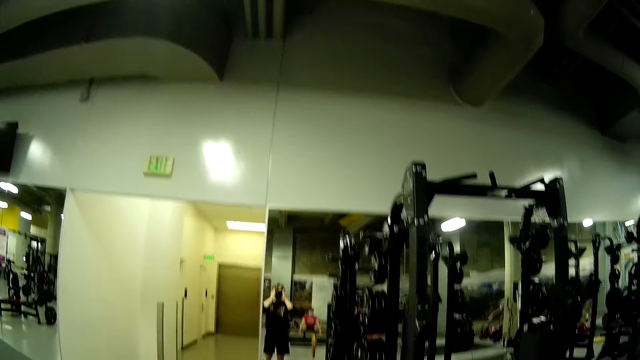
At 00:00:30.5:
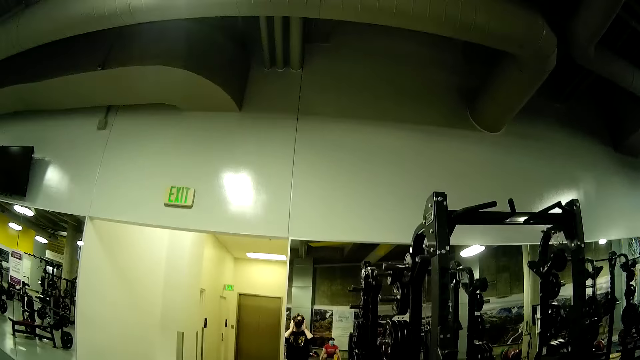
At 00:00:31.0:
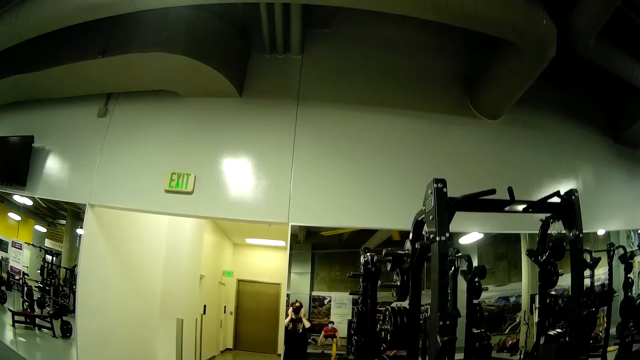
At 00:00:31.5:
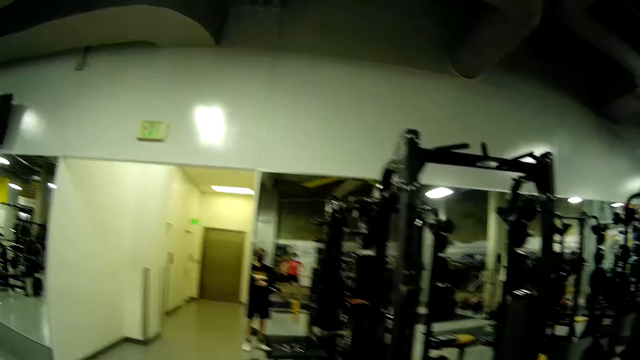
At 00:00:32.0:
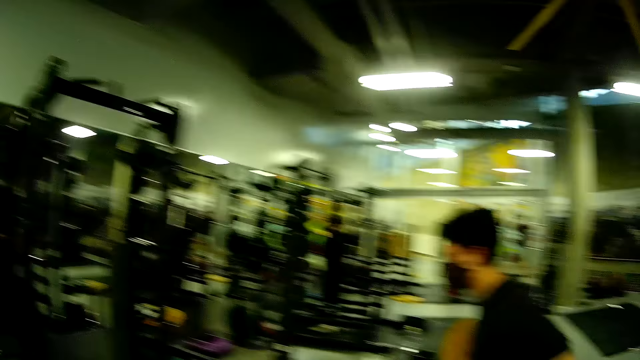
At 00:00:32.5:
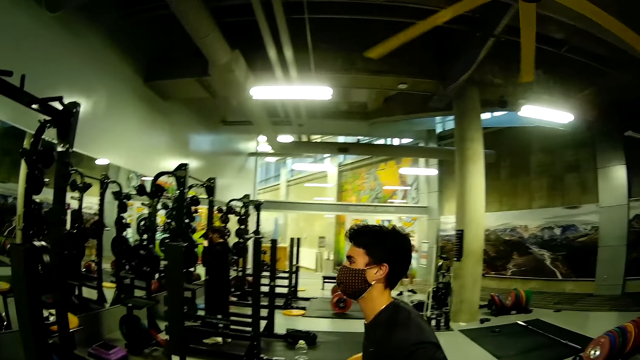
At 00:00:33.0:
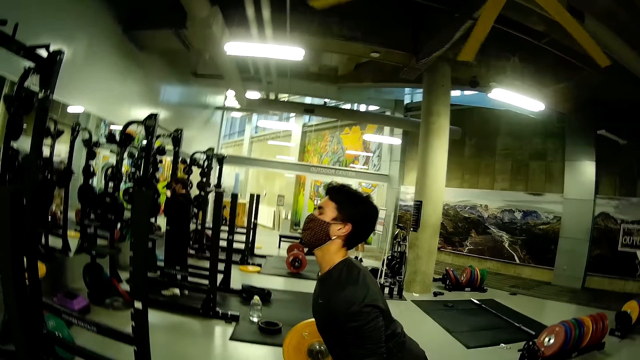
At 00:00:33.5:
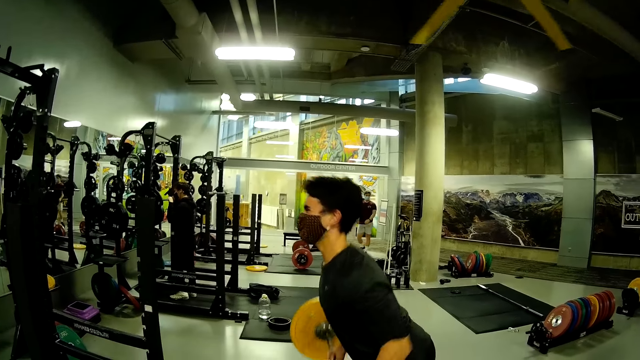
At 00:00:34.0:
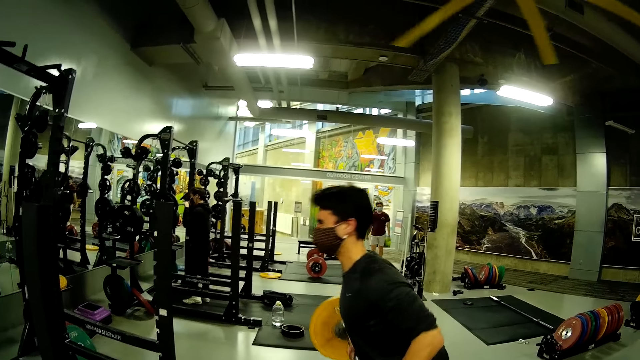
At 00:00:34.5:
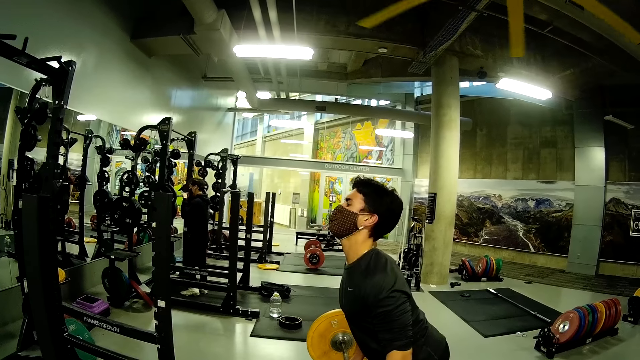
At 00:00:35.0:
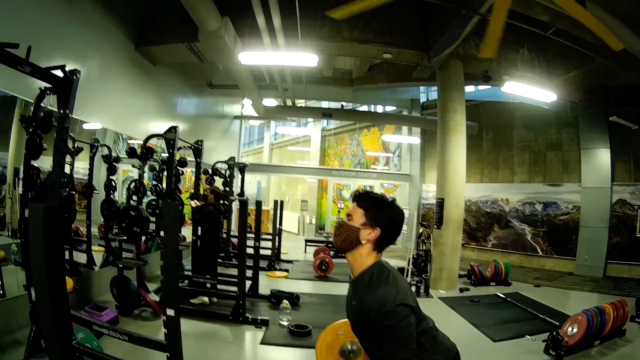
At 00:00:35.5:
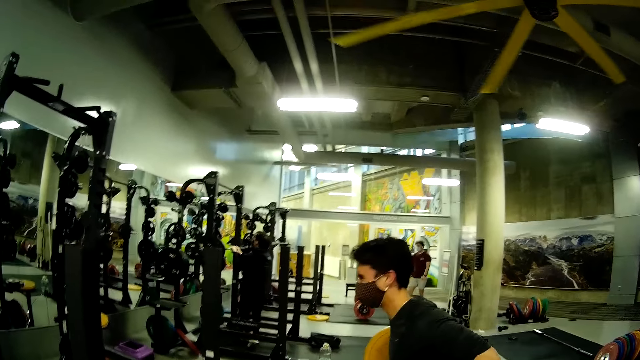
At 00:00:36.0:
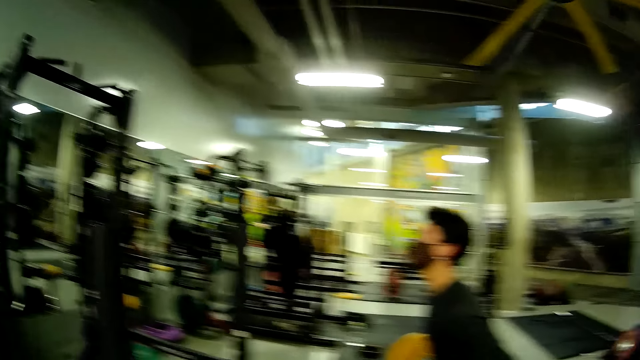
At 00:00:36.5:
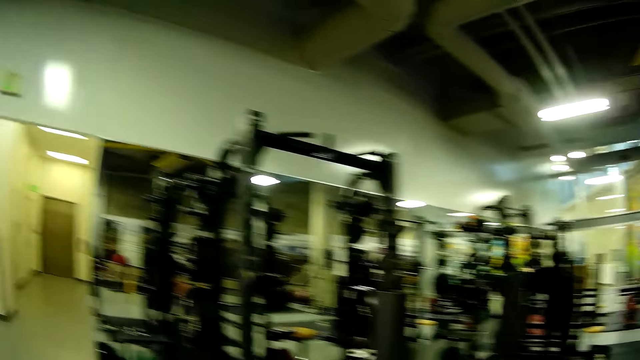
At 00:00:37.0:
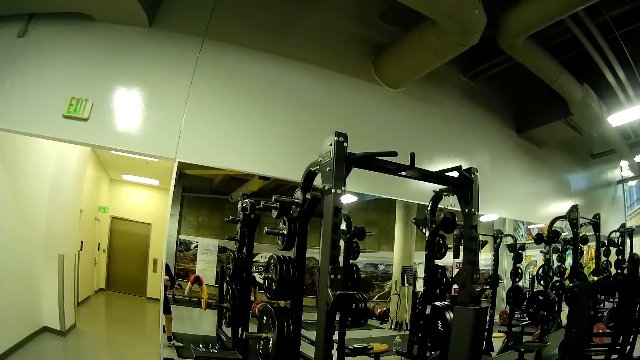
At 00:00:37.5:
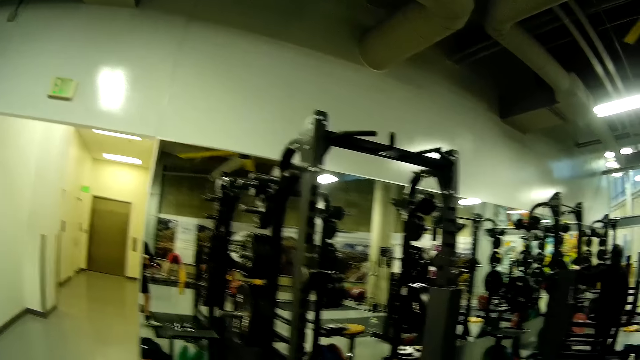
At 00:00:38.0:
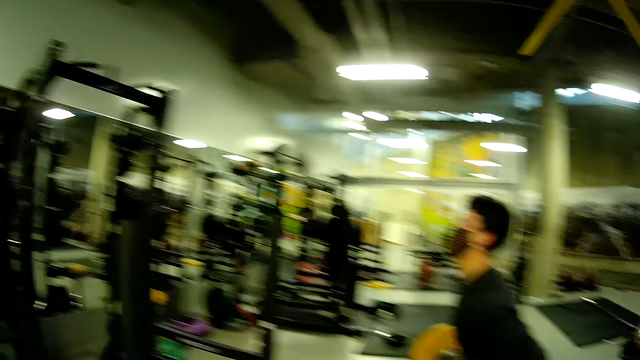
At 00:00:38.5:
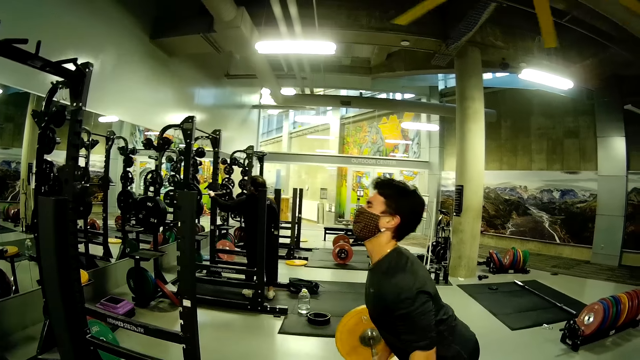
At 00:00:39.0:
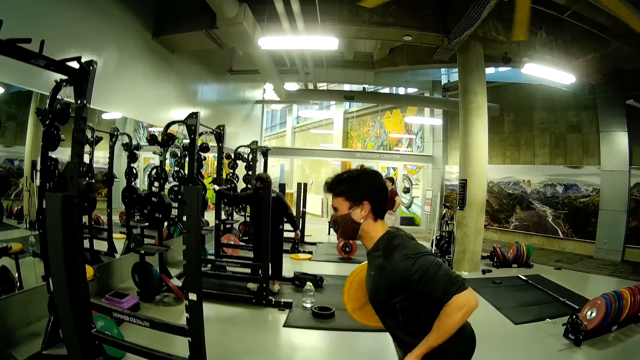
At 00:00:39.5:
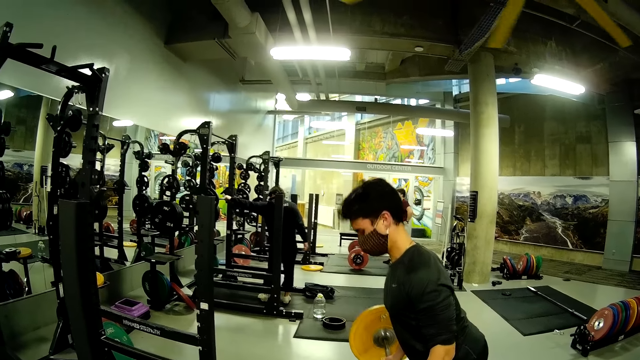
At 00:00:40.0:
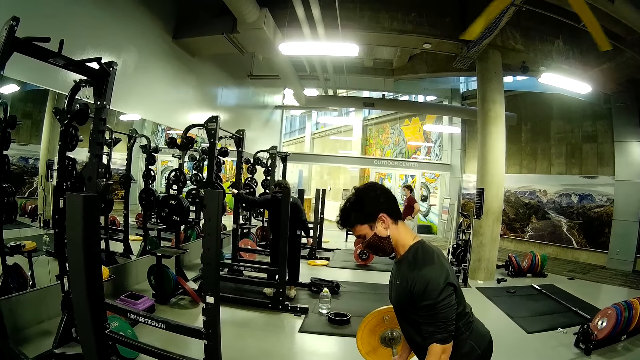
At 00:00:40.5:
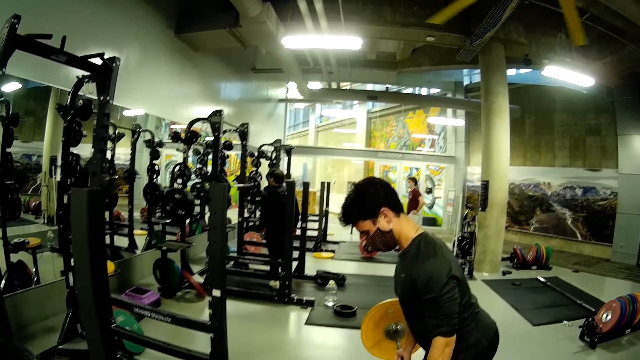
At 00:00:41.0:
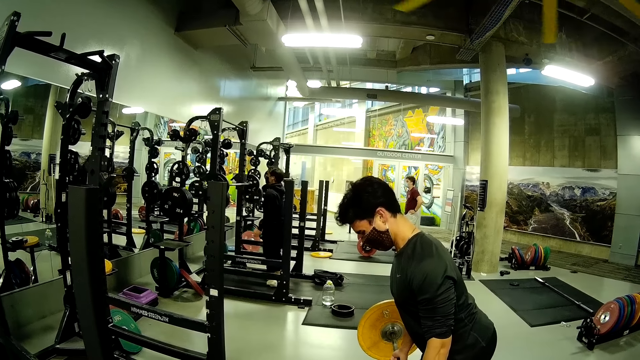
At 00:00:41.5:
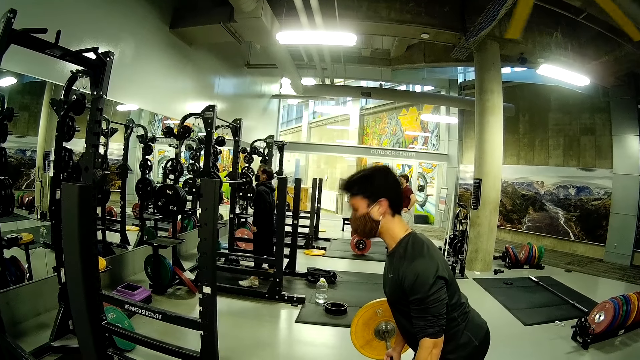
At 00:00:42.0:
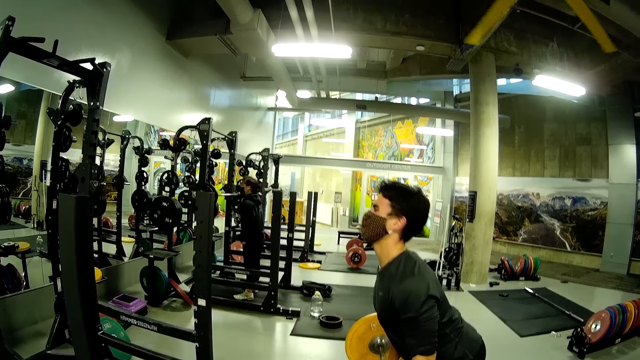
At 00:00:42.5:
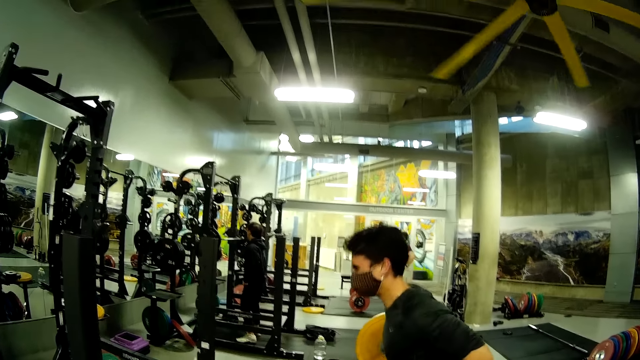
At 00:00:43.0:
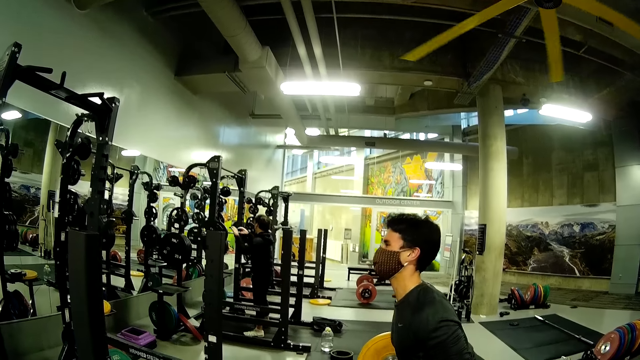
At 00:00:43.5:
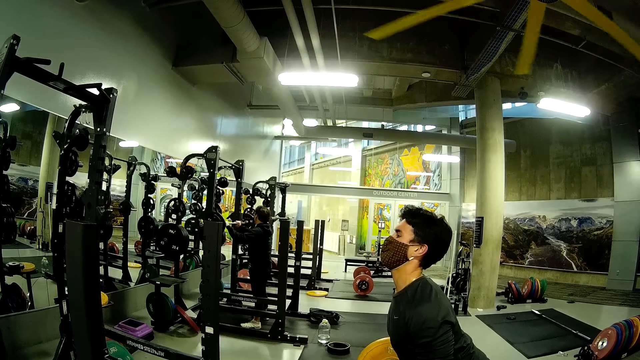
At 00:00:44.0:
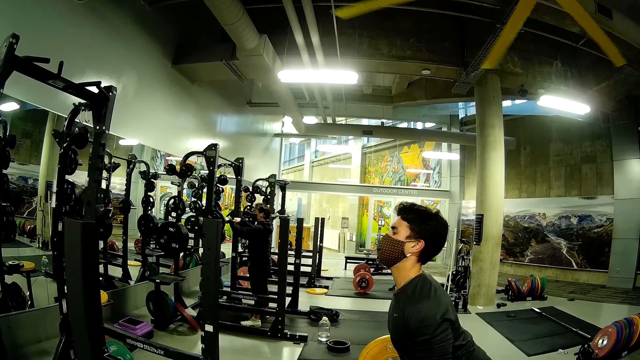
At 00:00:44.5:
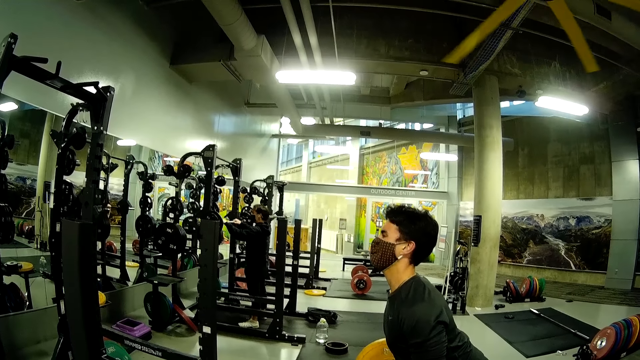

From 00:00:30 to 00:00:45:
A man lifts the barbell in his hands. The camera wearer stares at another man. A third man arranges objects on the gym machine with both hands. The camera wearer stares at the mirror. They stare at the second man. The second man lifts the gym barbell. The camera wearer talks with the second man. A fourth man lifts the barbell with both hands.

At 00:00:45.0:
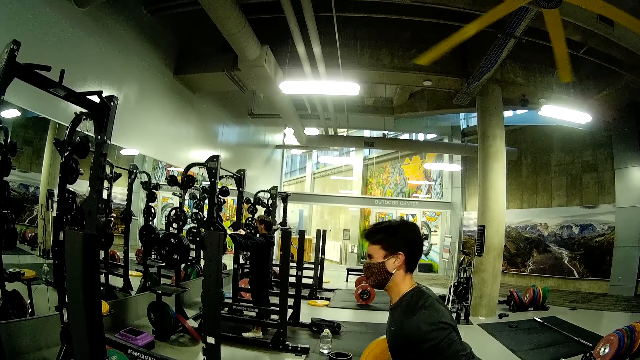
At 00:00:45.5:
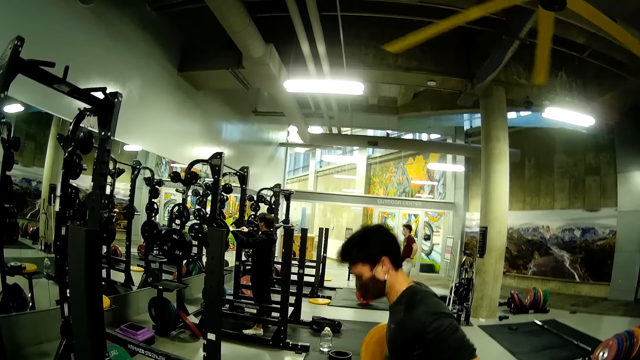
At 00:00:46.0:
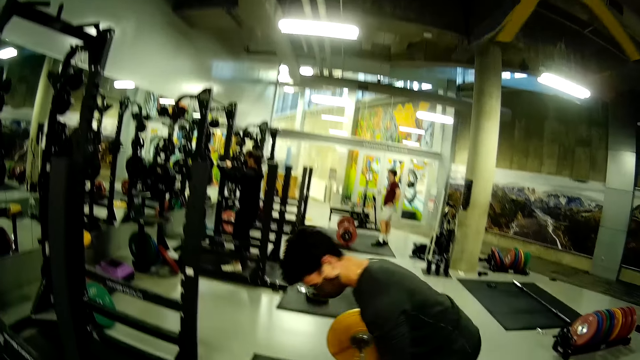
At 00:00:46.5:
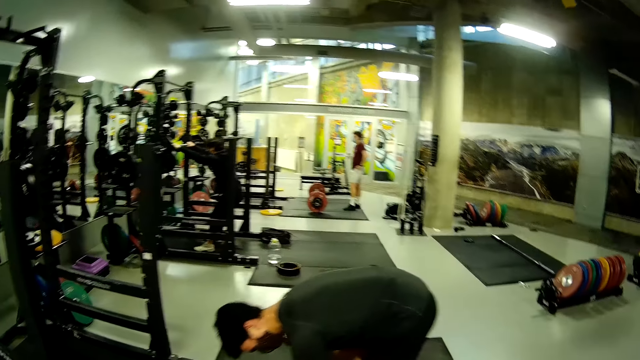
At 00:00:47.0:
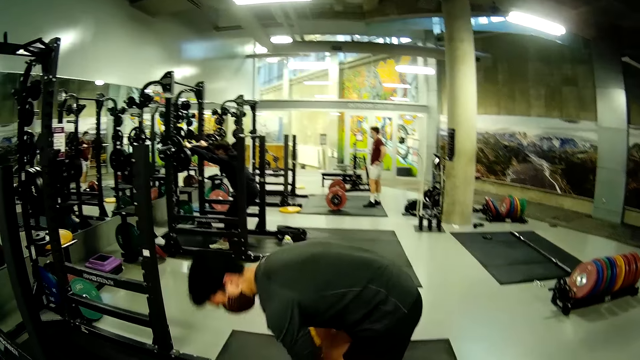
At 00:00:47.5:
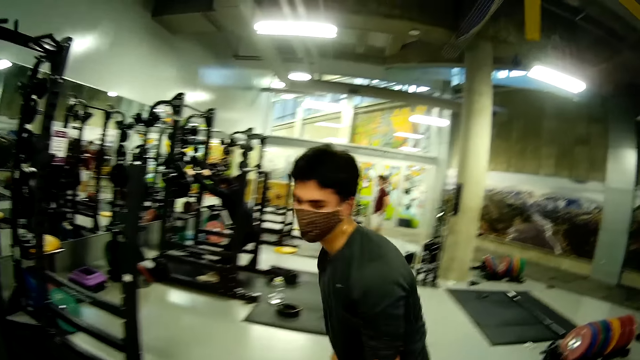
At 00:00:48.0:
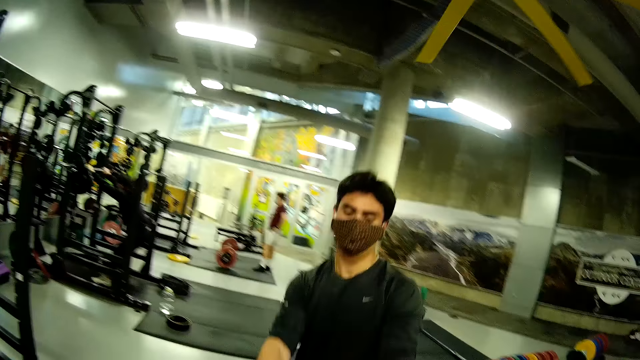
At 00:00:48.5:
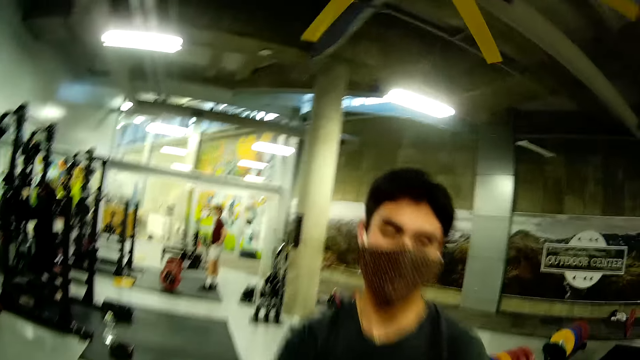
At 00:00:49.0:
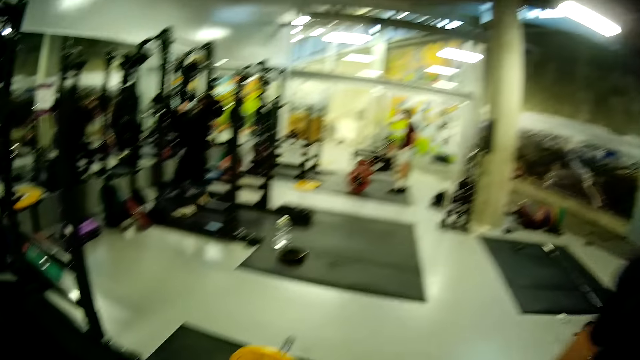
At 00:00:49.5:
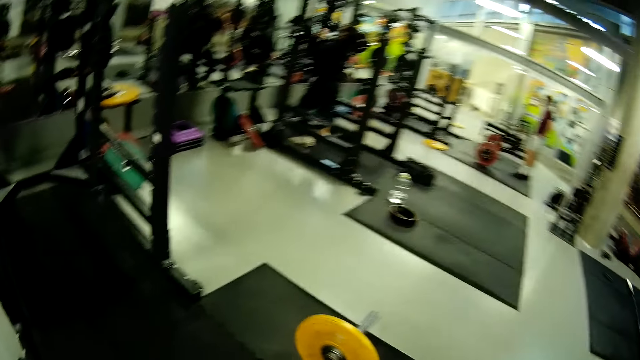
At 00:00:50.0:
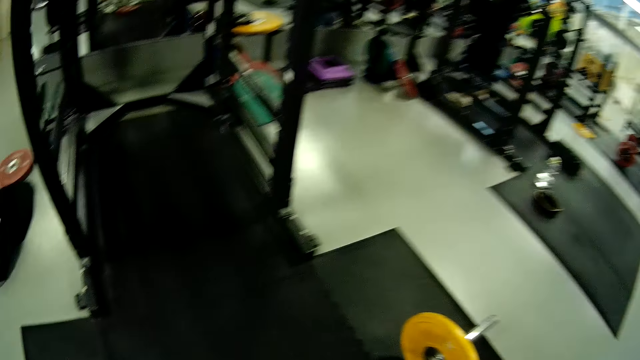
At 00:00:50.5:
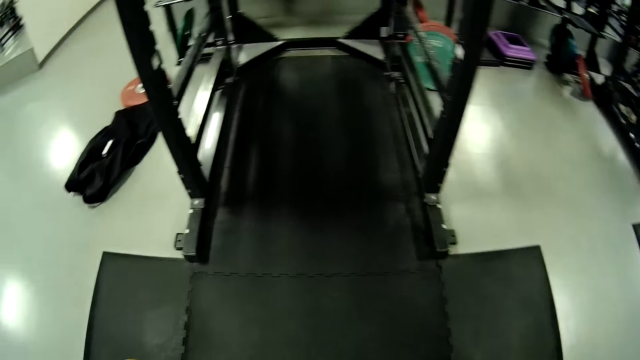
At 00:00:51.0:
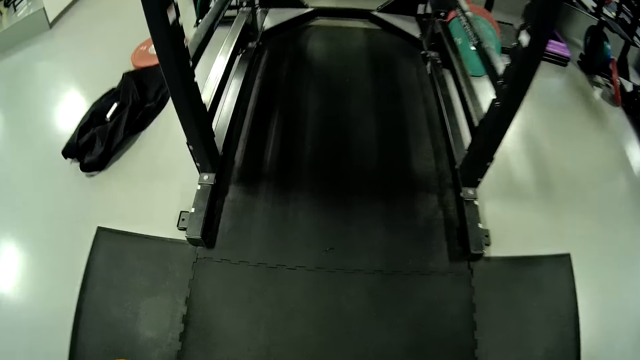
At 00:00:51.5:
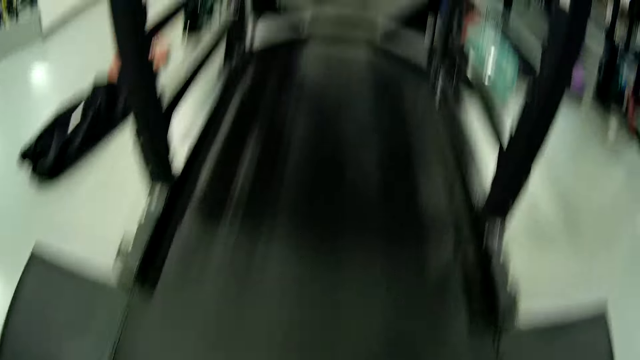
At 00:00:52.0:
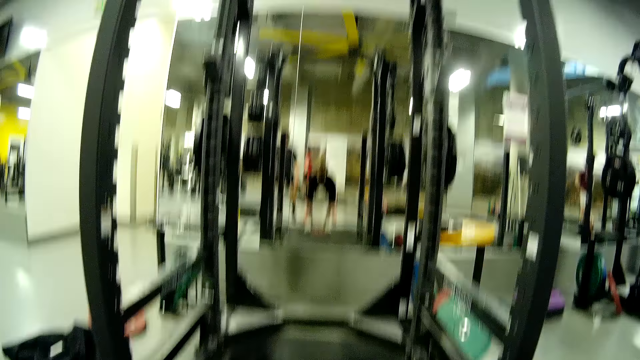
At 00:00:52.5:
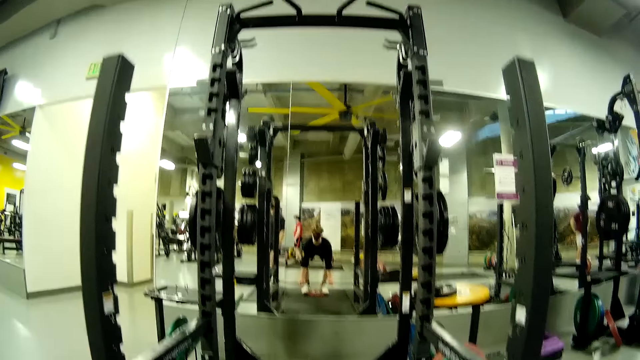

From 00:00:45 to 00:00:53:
A man drops the barbell on the floor with both hands. The man walks on the floor from the barbell. The camera wearer converses with the man. They walk towards the barbell on the floor. They lift the gym barbell.
